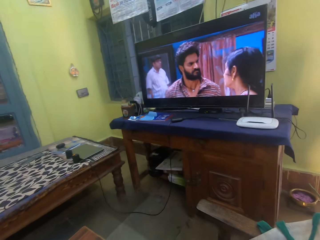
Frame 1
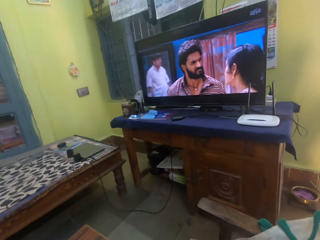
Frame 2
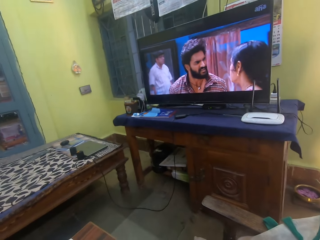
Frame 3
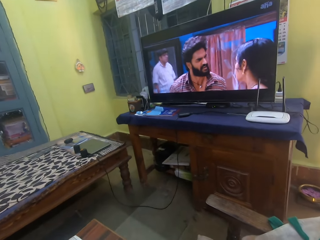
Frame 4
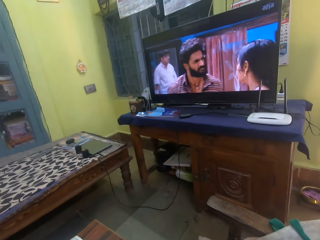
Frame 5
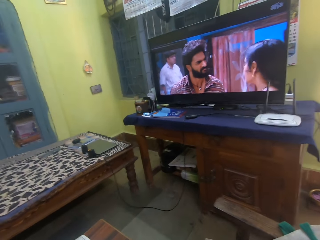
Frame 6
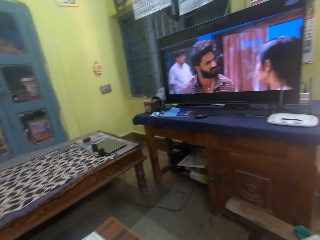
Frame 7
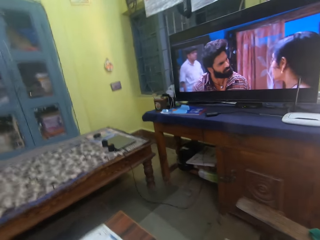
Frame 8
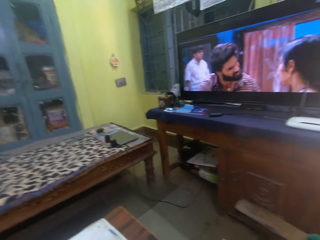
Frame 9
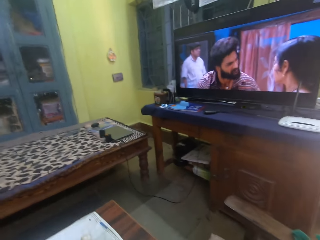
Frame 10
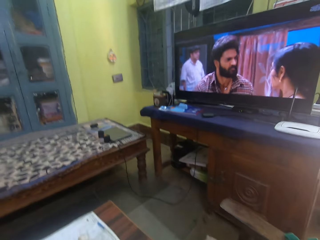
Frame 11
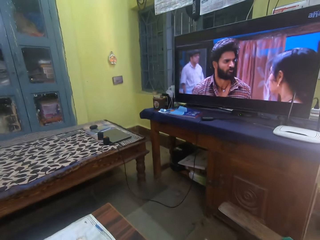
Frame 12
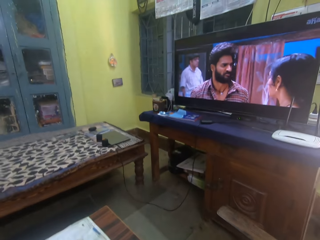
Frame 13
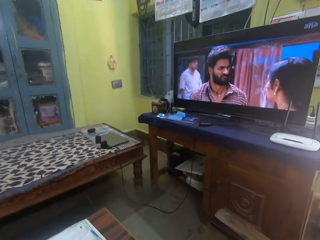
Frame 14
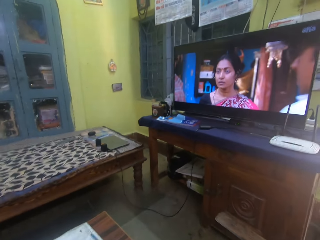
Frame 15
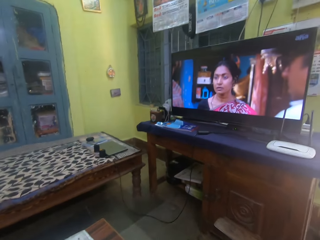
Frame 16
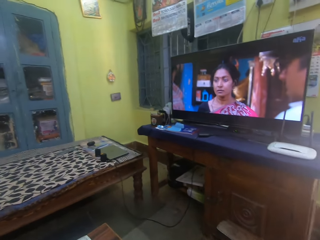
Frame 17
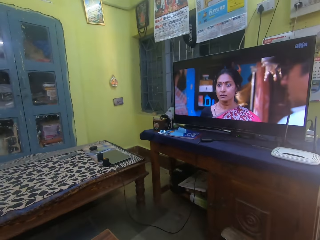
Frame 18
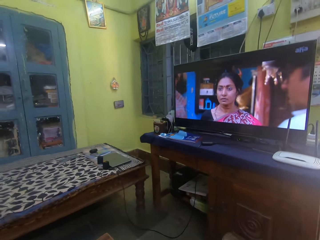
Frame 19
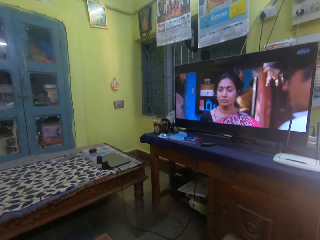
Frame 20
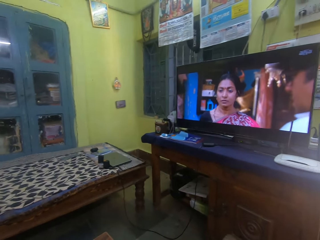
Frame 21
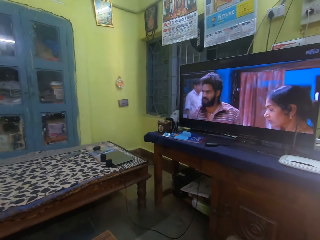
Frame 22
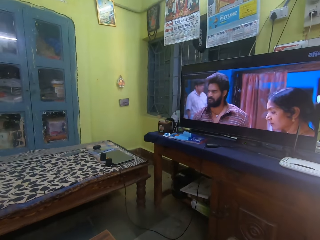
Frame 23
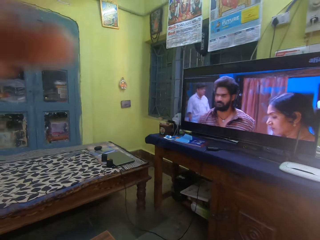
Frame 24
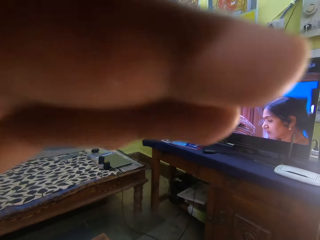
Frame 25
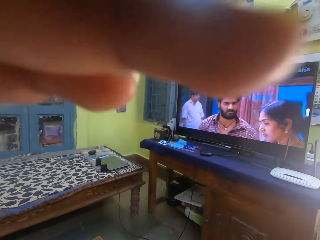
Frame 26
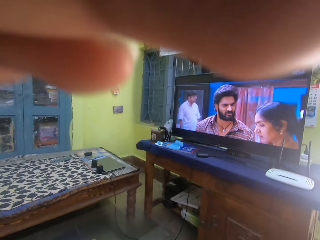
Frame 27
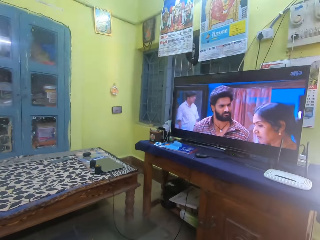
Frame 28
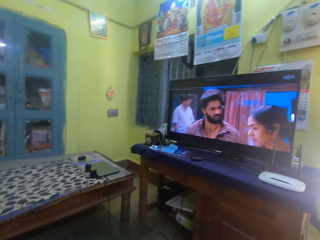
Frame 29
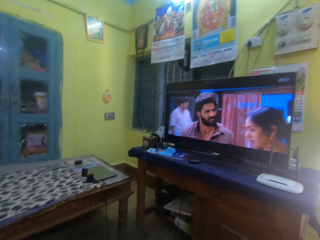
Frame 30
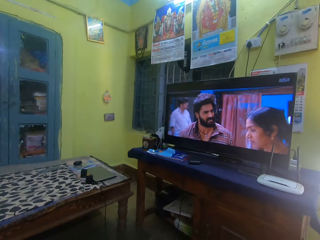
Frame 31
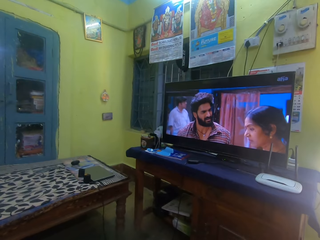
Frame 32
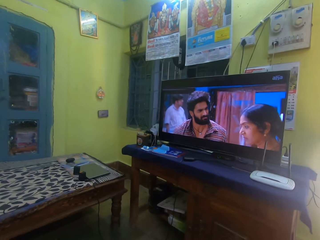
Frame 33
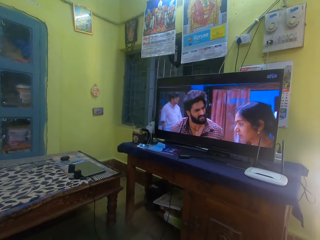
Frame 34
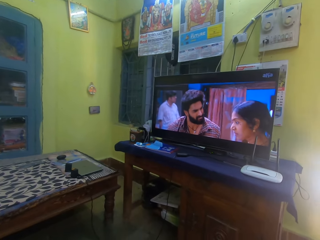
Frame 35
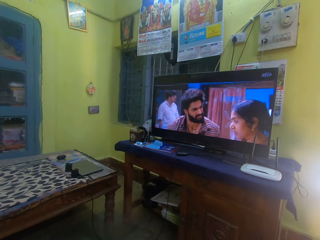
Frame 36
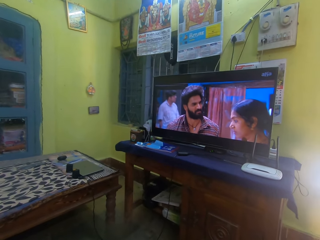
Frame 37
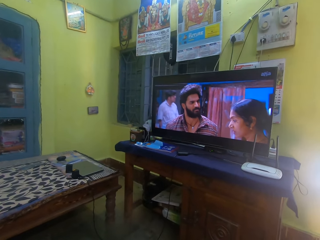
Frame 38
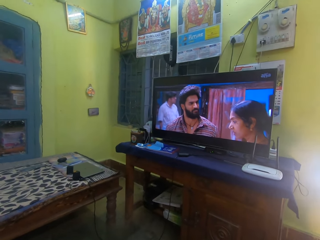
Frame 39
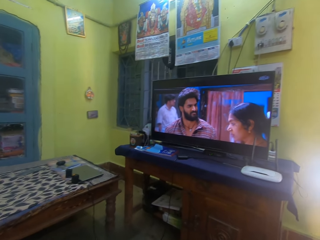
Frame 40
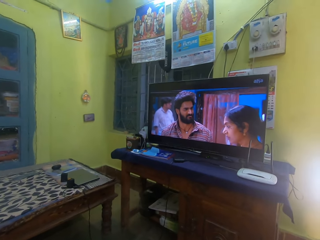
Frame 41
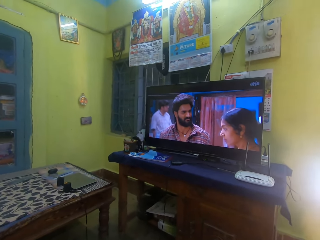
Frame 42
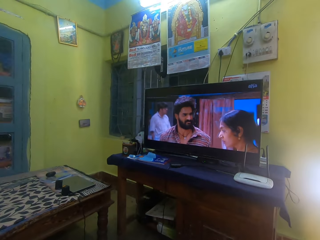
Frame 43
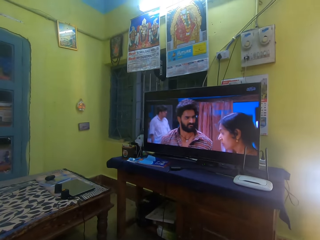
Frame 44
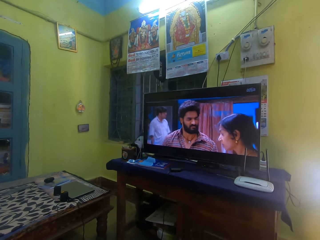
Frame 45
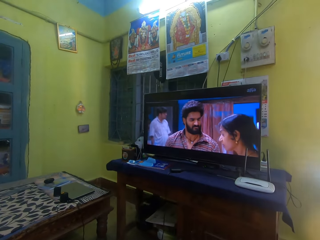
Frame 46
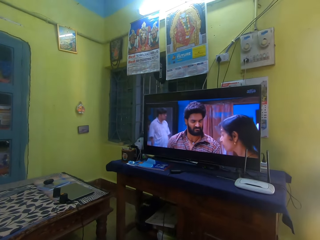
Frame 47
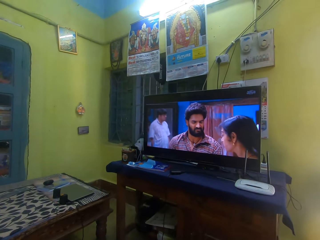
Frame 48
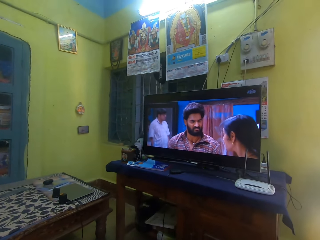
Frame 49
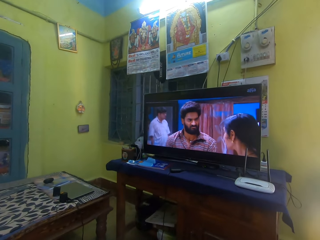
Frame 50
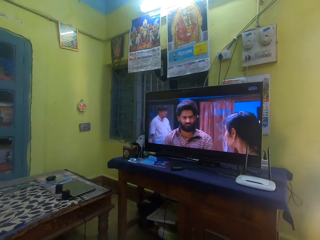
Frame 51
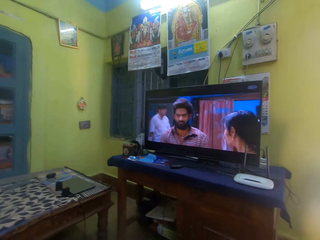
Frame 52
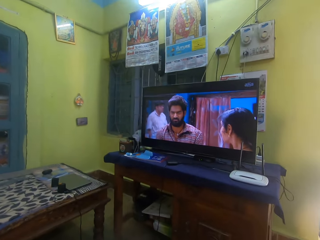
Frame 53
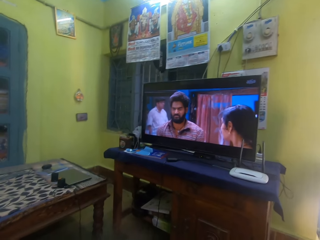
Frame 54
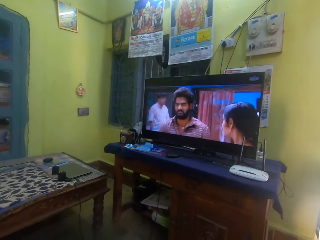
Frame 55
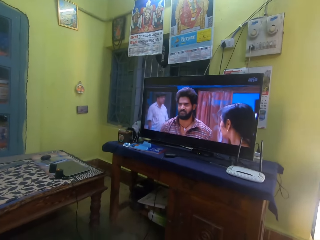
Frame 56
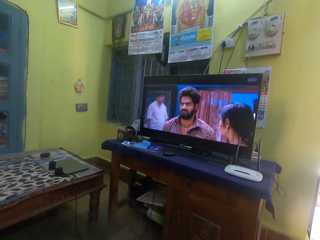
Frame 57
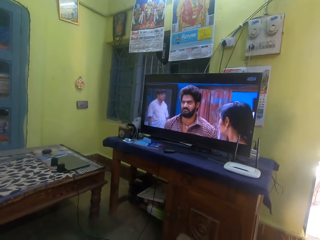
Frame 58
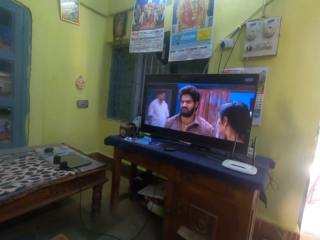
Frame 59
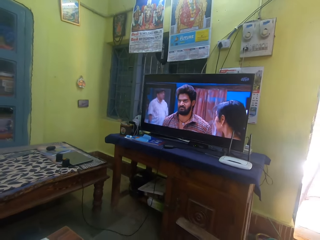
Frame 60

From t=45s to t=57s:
The camera wearer watches a television. They adjust a camera. They watch the television.

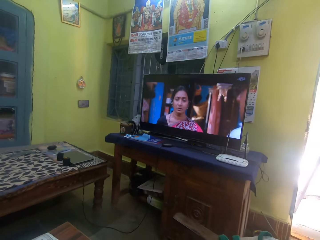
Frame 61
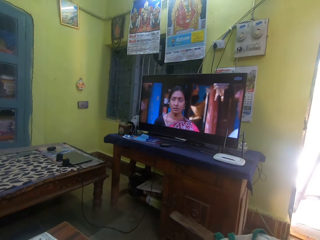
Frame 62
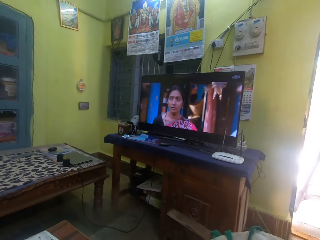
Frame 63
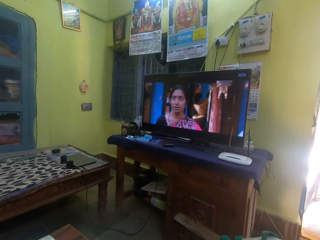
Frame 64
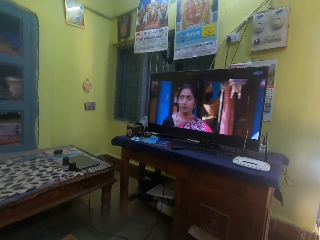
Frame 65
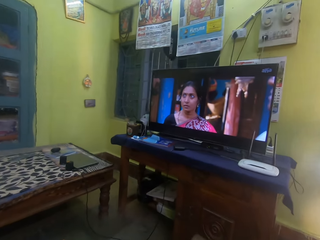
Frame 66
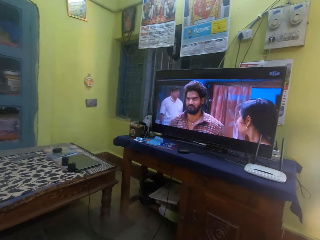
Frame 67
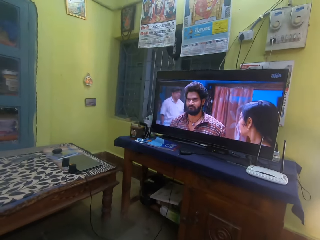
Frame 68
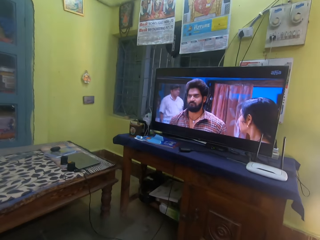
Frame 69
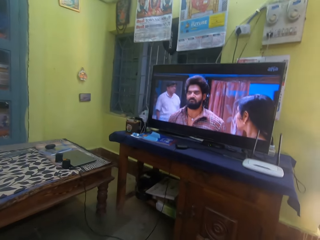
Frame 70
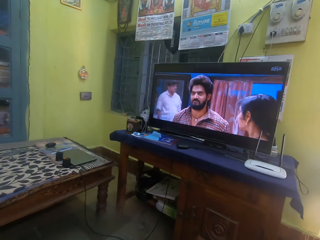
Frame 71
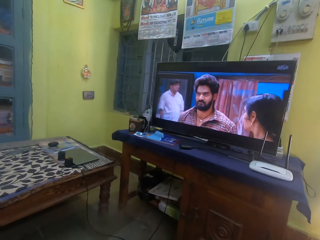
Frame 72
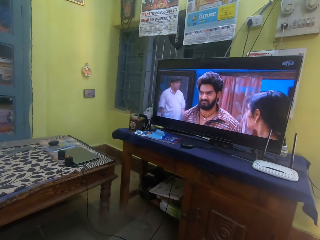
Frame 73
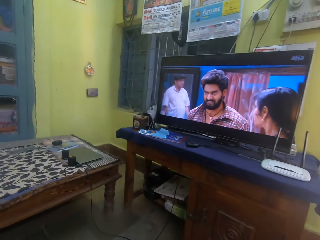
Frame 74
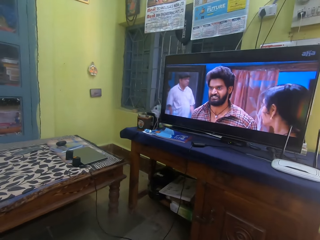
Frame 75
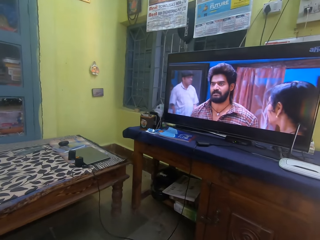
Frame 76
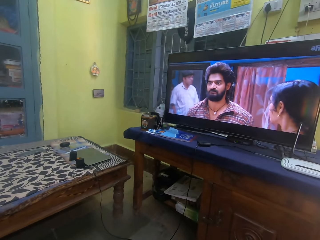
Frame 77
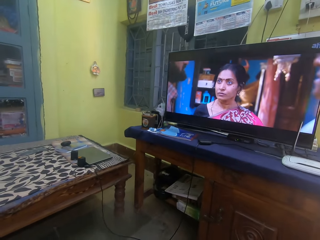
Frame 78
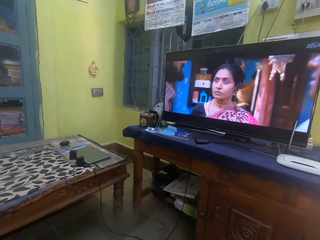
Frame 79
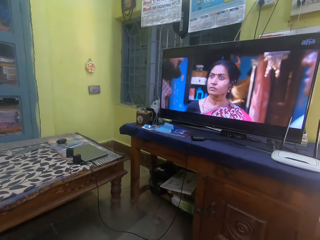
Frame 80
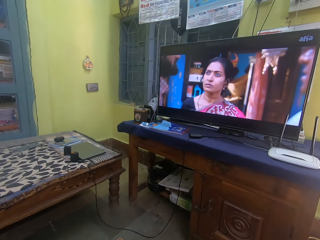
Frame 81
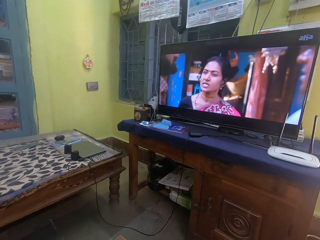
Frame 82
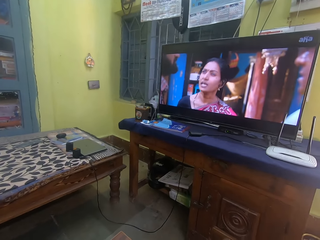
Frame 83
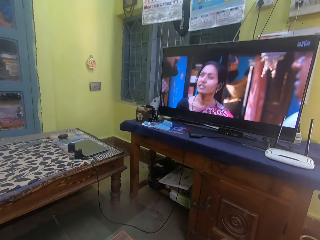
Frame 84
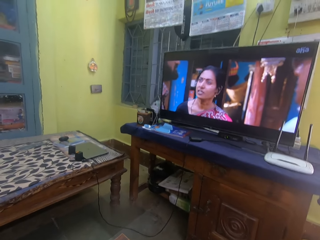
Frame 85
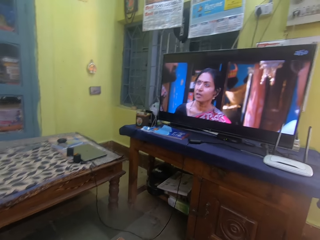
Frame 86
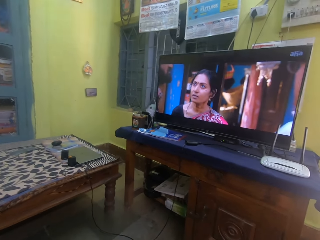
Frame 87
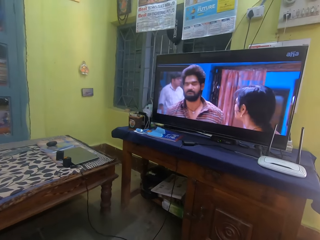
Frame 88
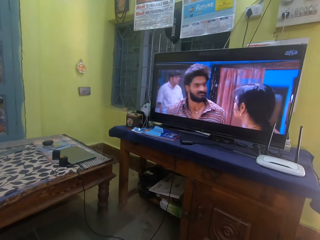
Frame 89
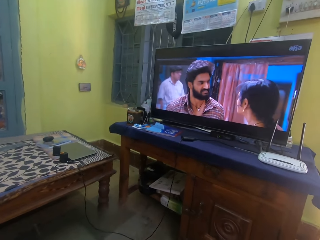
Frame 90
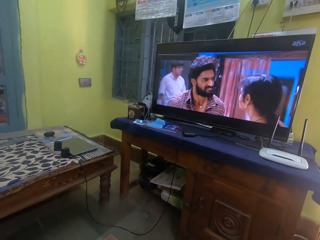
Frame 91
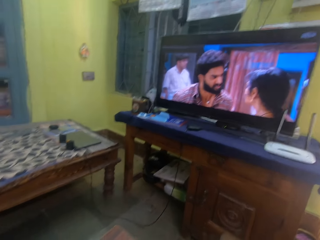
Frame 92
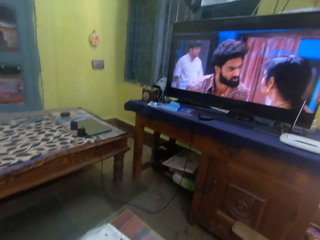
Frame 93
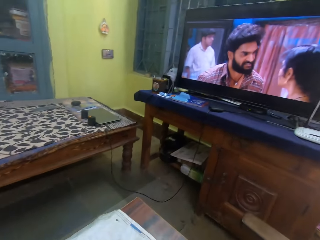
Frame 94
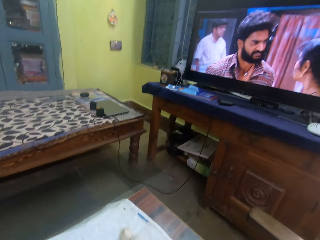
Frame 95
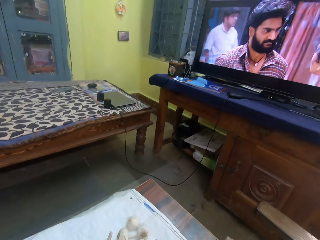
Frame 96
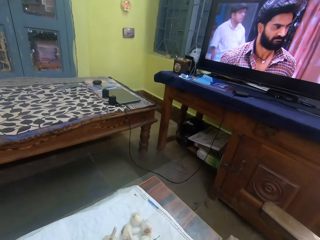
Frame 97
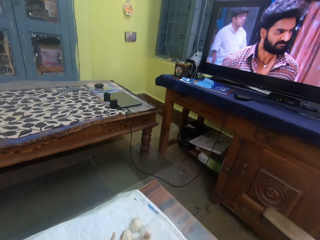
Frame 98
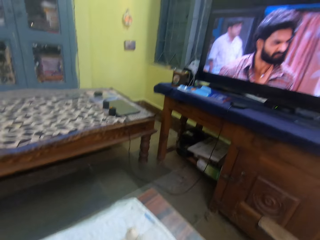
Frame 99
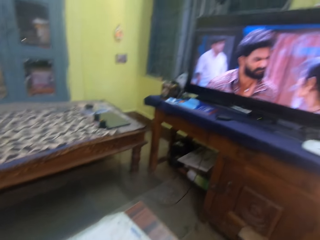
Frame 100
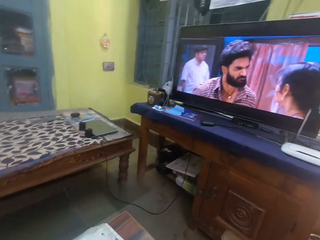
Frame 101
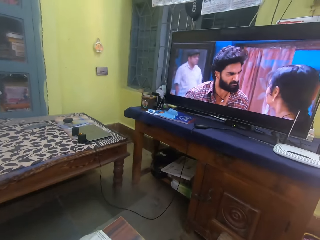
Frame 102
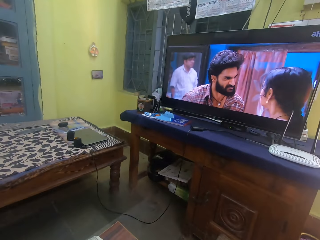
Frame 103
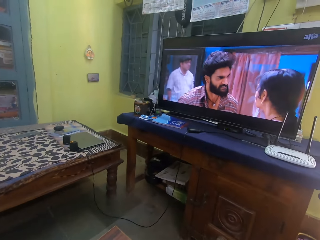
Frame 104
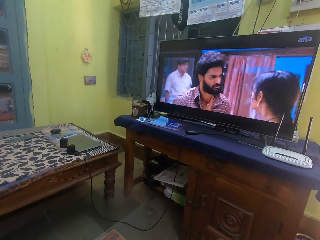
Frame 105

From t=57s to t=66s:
The camera wearer looks on a table. They watch a television.
